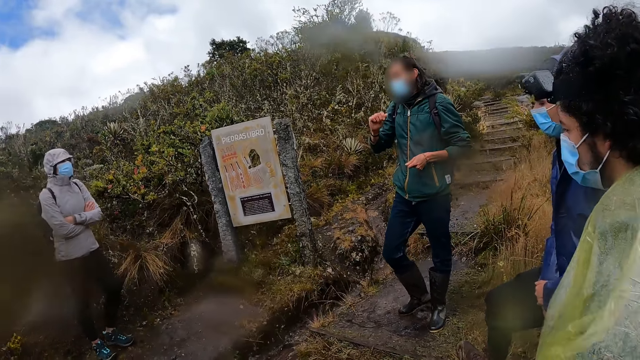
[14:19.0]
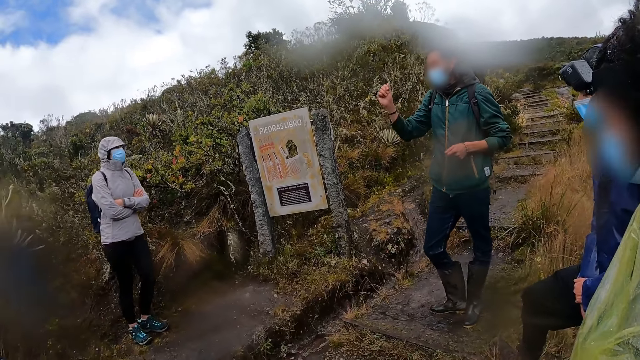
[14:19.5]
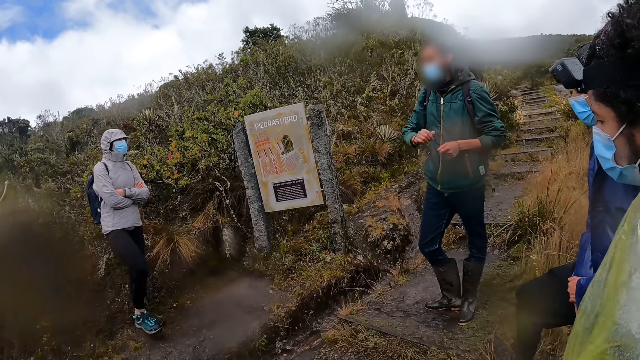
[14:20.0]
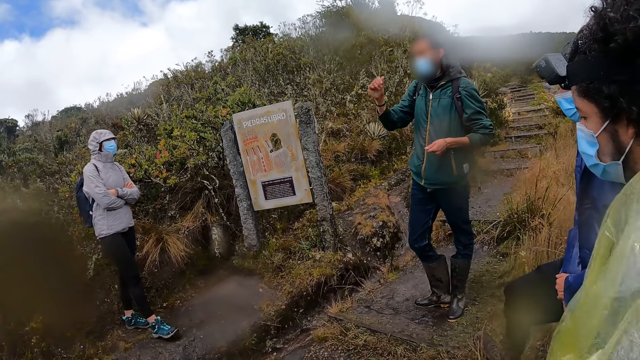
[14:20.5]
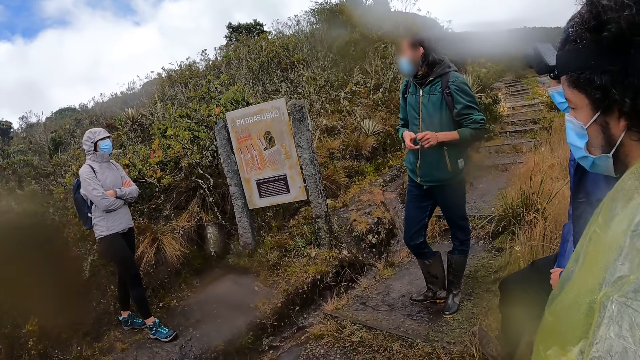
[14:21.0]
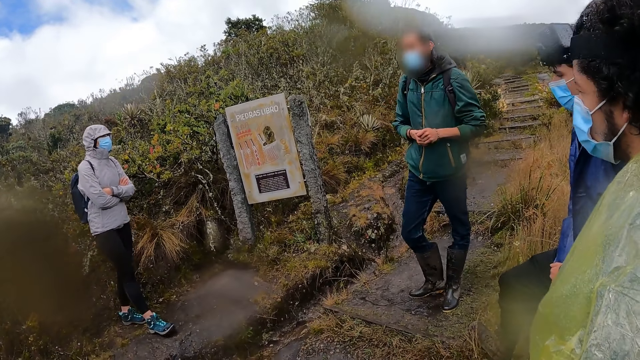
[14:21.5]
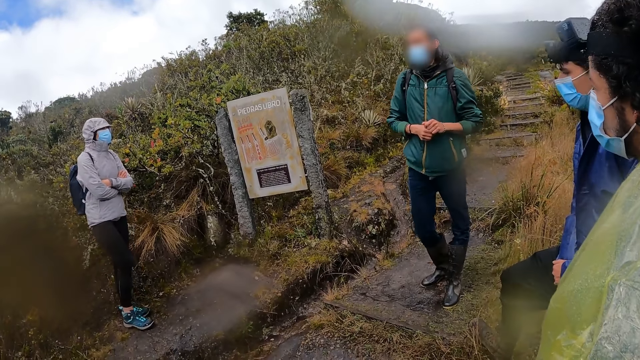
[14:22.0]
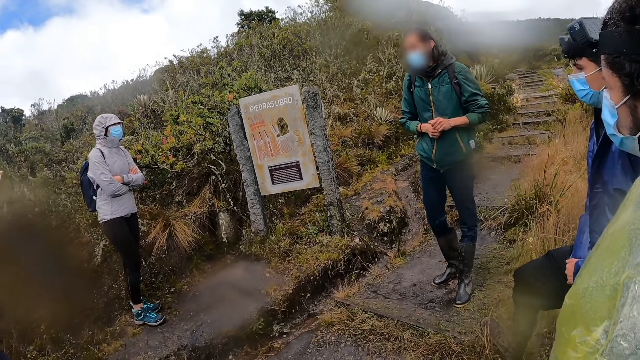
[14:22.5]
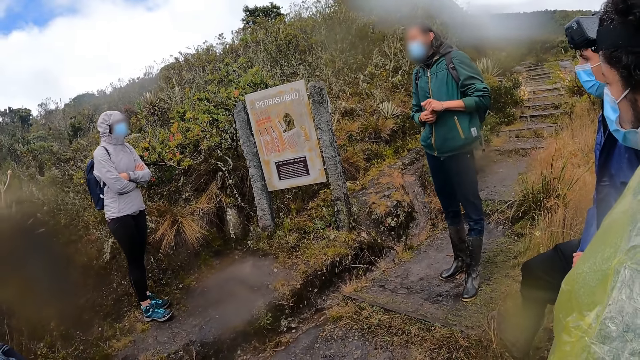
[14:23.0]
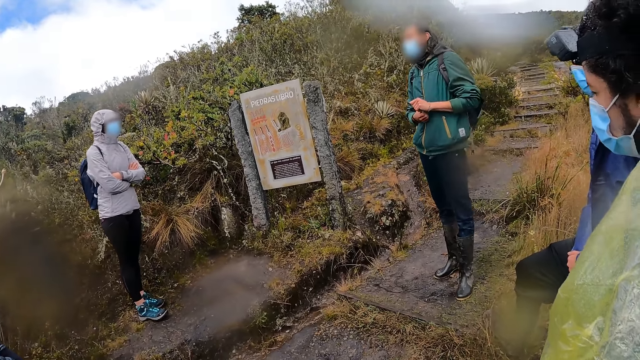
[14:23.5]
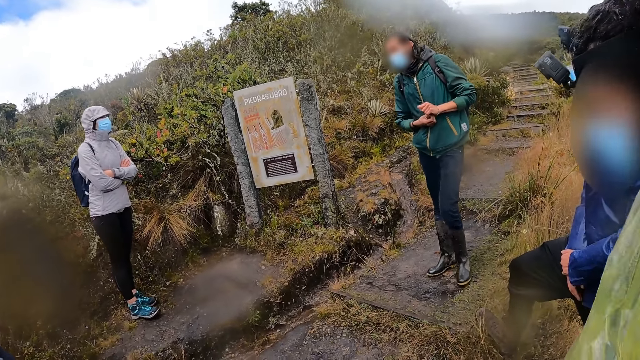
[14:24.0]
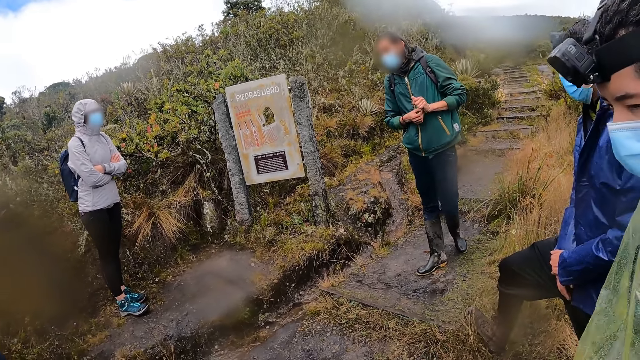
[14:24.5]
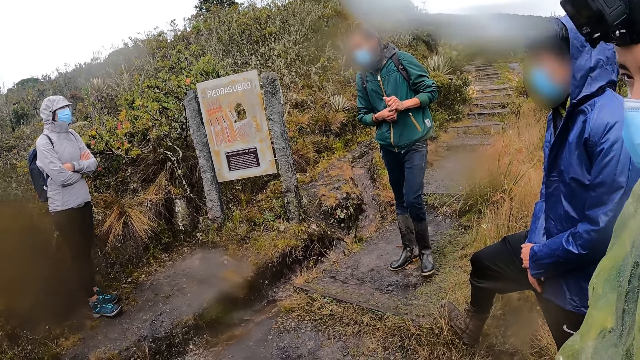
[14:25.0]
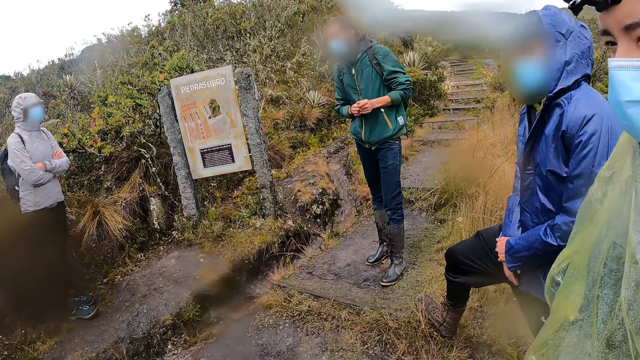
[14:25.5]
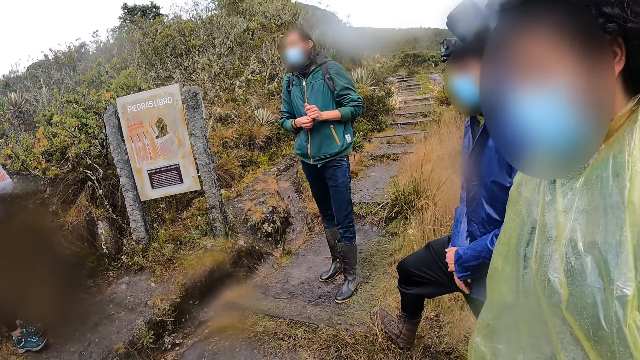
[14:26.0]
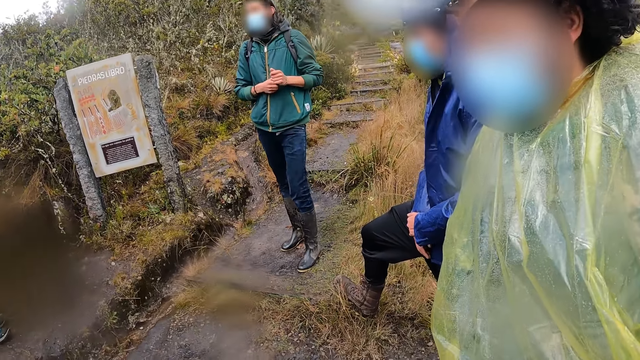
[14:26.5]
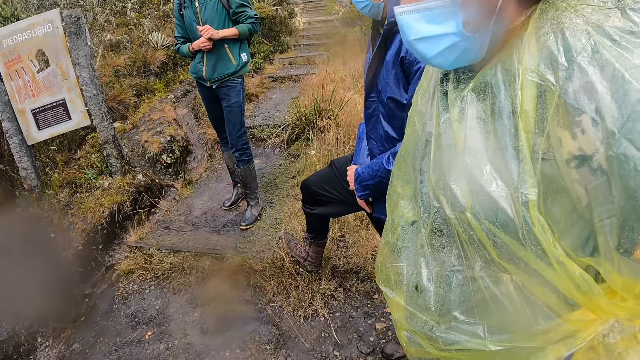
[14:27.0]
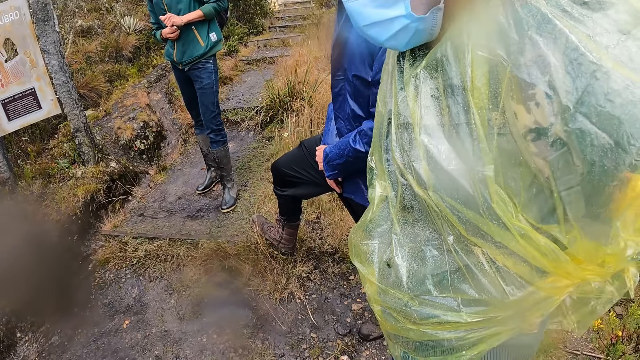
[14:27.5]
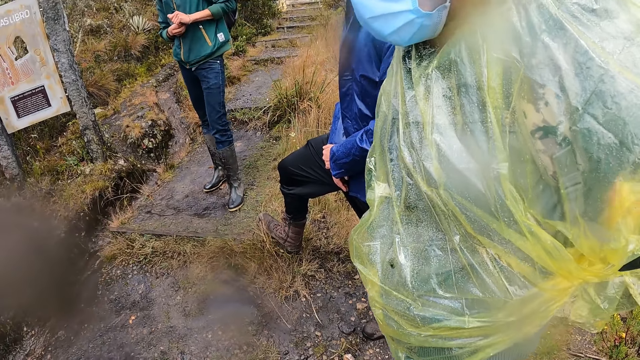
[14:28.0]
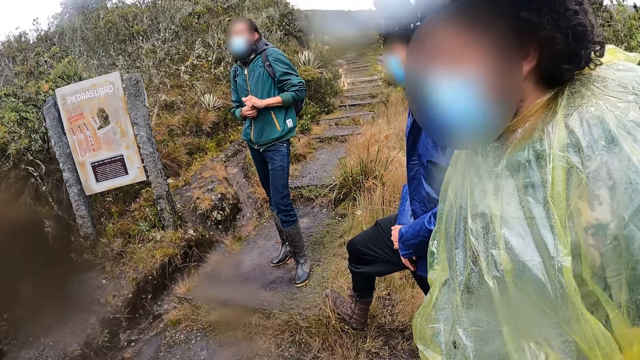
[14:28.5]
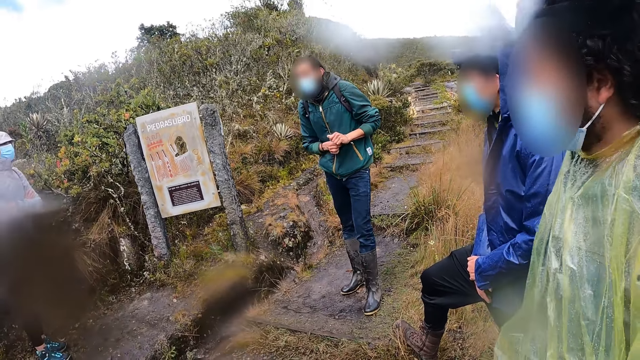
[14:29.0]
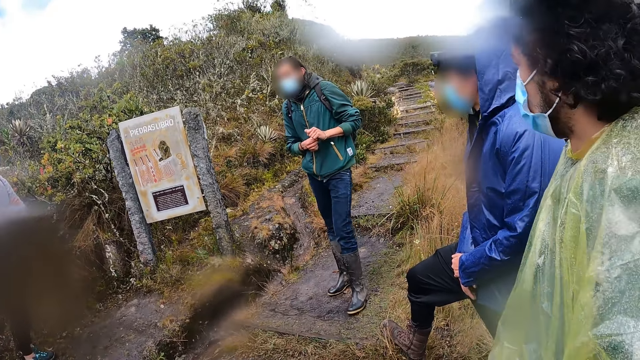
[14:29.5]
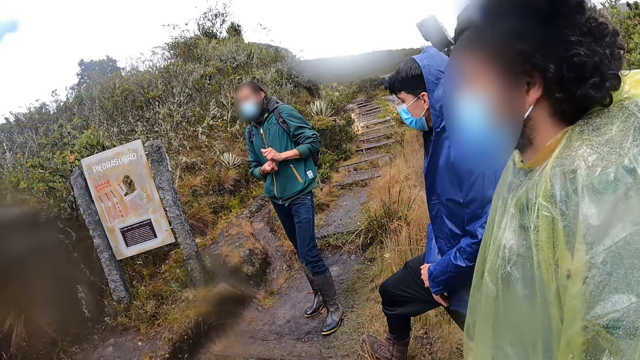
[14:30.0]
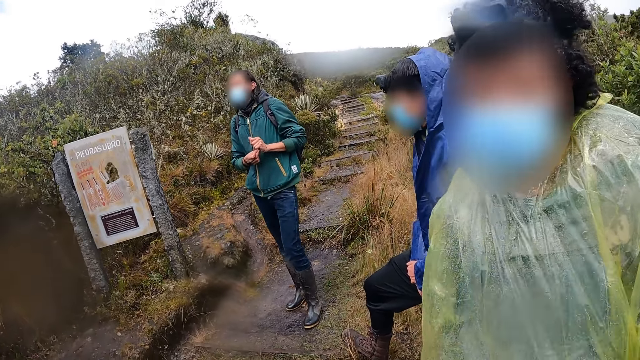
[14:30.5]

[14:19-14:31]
The camera wearer looks at a man. The man touches the bag with a hand.

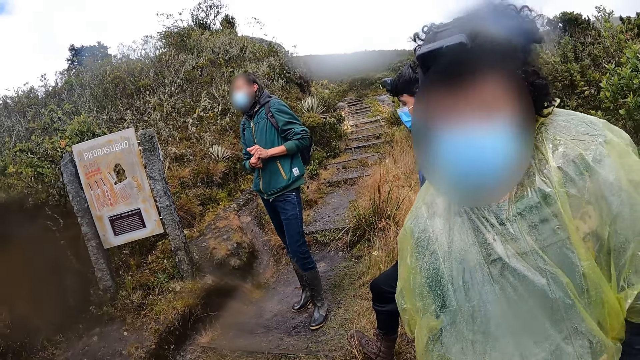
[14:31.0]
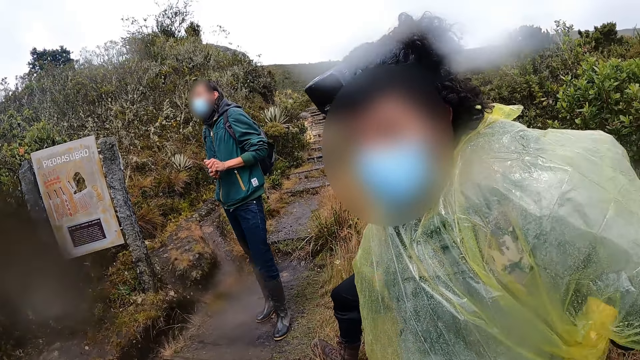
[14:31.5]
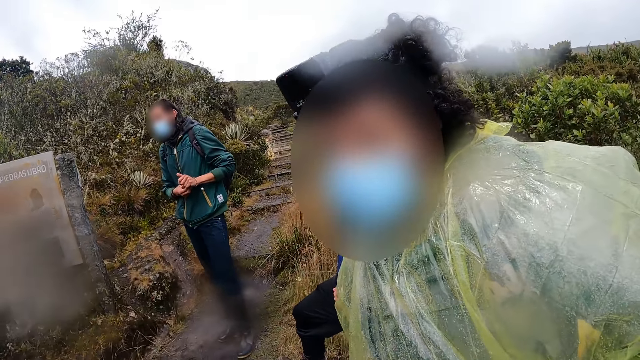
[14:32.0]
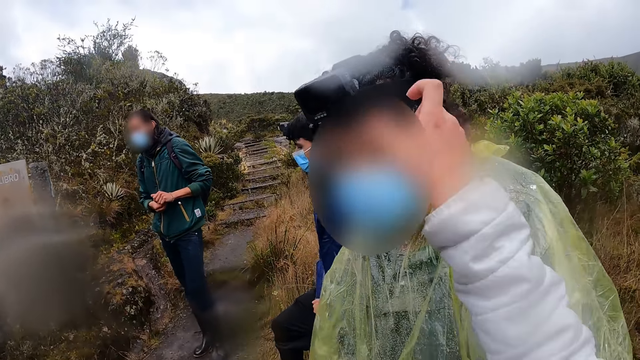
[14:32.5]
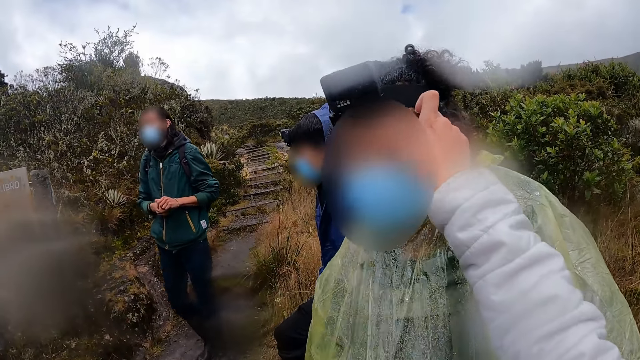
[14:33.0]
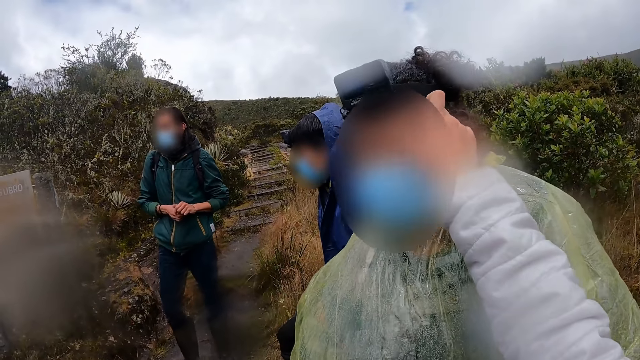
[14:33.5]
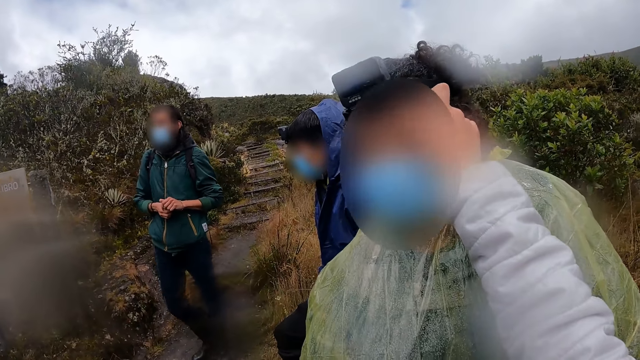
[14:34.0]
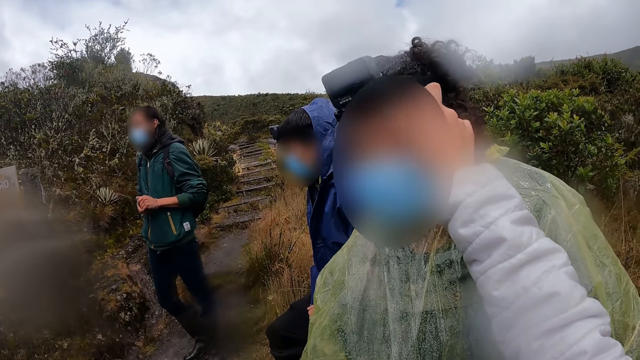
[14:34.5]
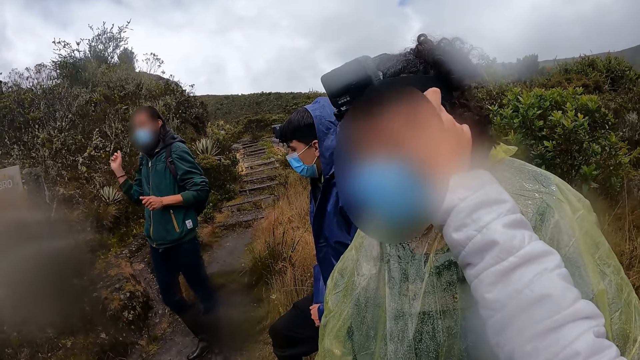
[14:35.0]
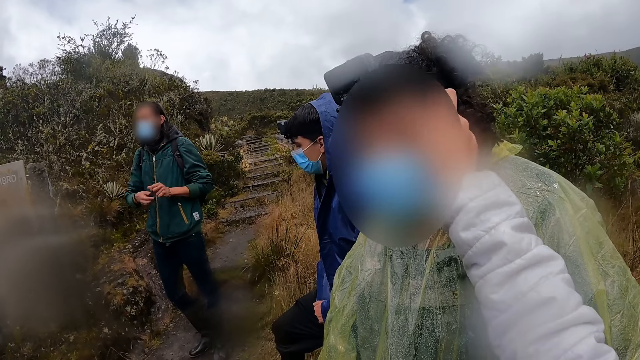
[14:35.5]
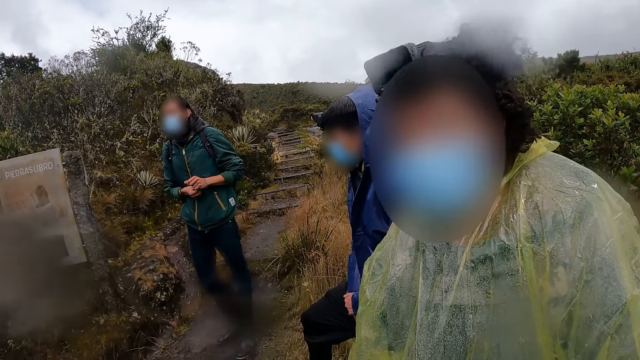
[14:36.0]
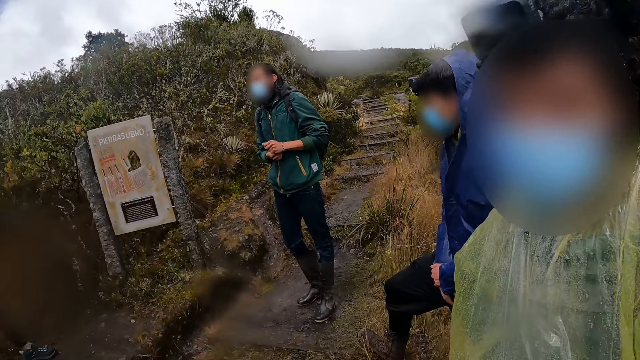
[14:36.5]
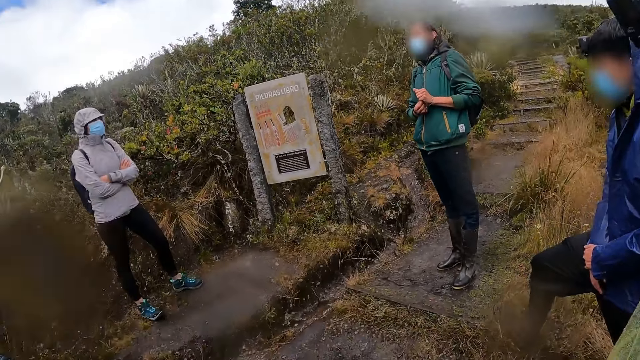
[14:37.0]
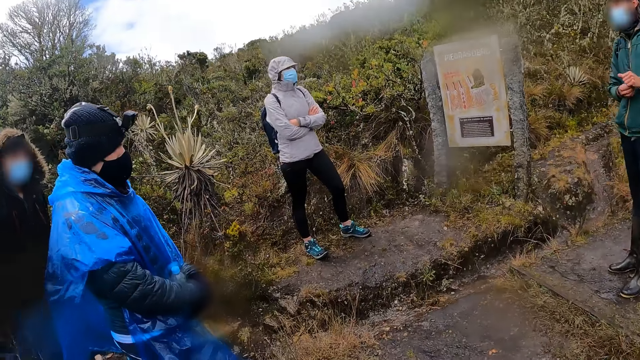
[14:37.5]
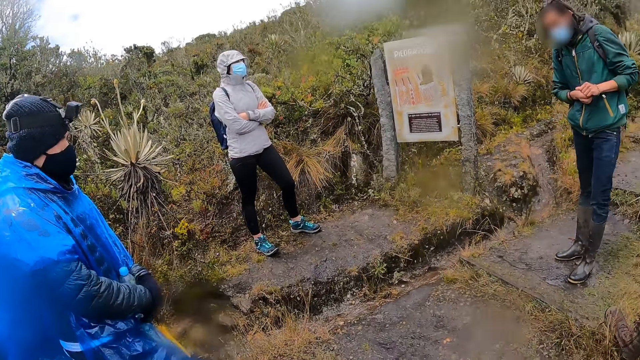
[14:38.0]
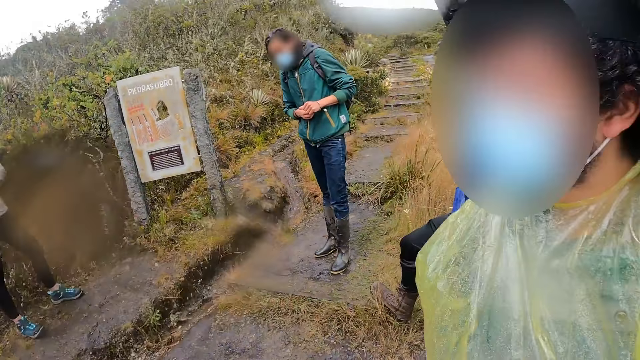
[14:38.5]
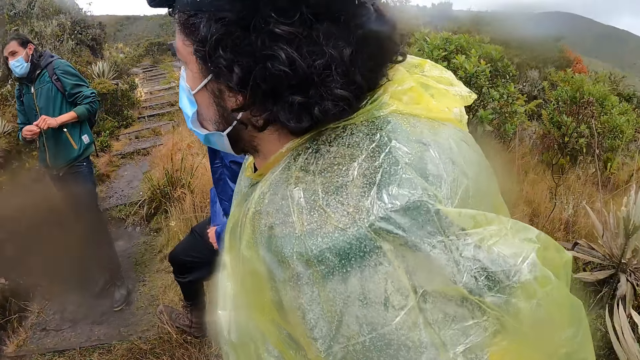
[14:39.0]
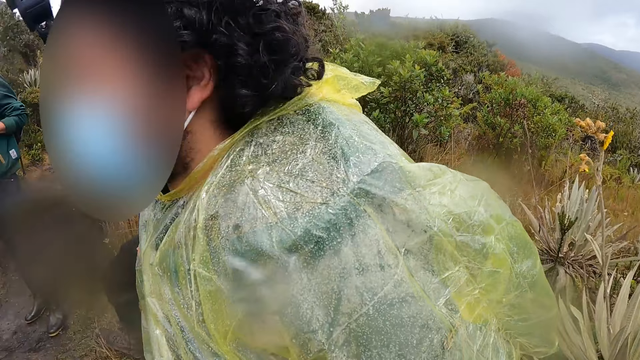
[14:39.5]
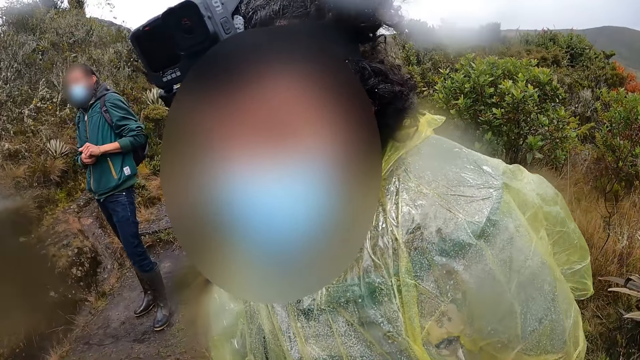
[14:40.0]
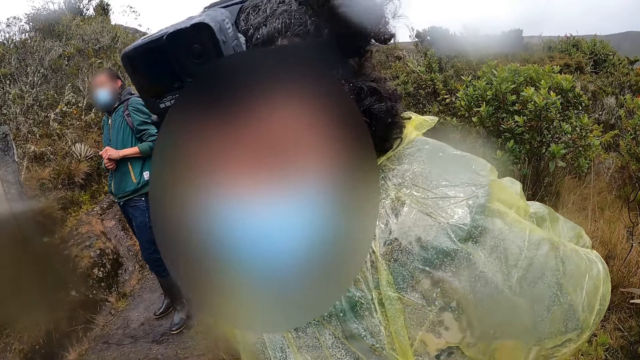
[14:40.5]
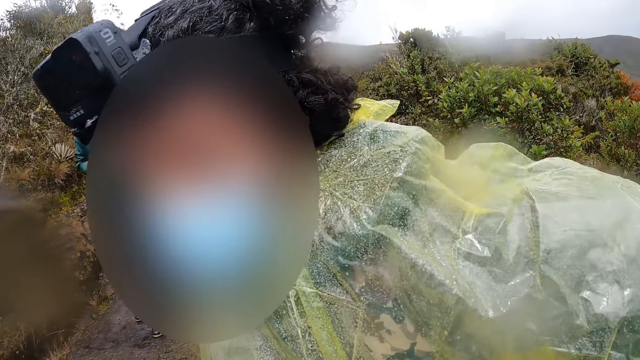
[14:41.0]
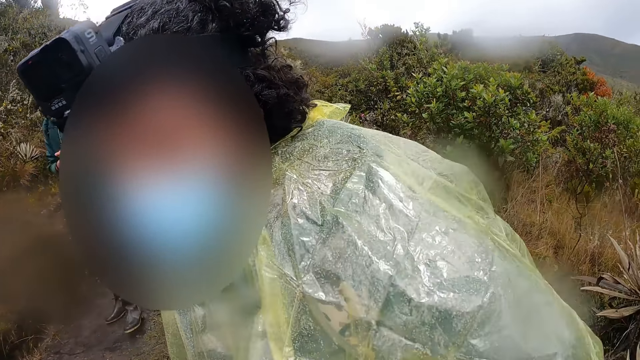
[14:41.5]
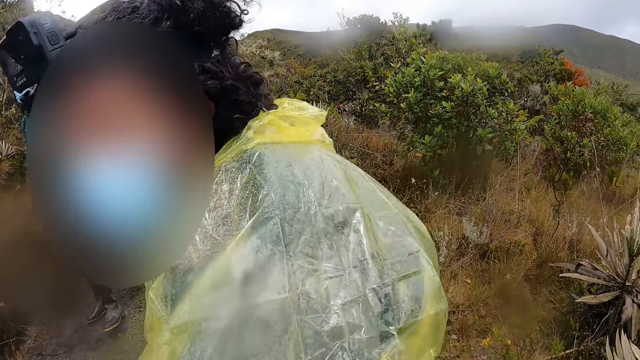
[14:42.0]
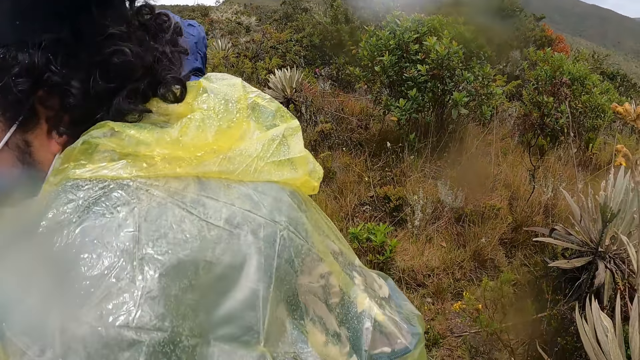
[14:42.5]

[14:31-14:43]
The camera wearer touches the face of a man with his right hand. He looks around. He looks at the man. He interacts with the man. The man touches the bag.
